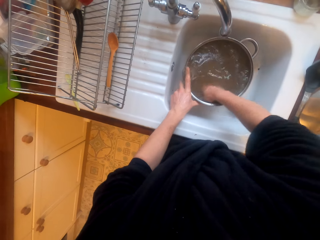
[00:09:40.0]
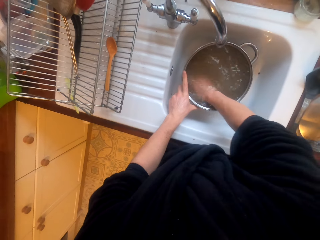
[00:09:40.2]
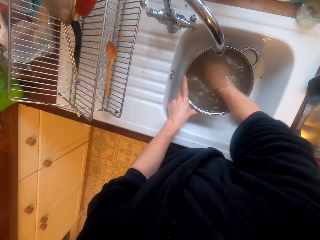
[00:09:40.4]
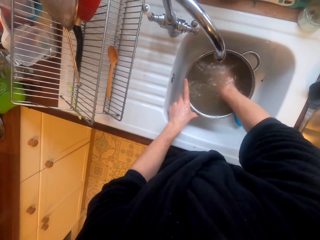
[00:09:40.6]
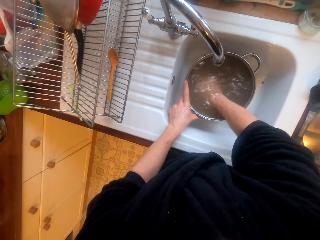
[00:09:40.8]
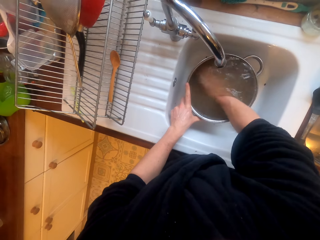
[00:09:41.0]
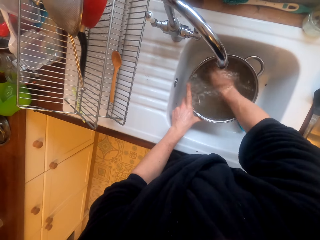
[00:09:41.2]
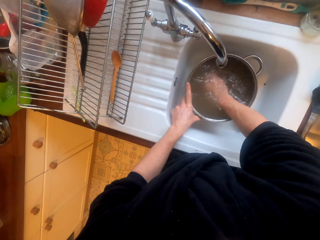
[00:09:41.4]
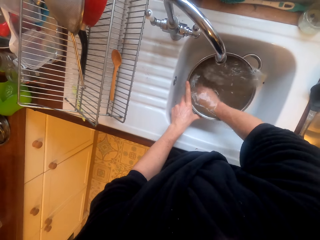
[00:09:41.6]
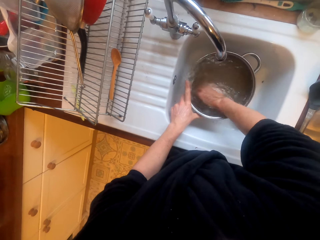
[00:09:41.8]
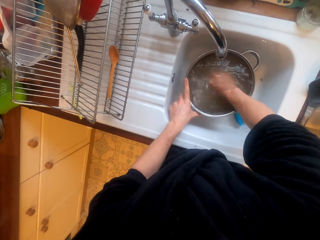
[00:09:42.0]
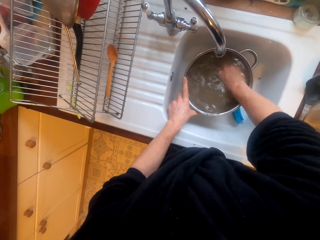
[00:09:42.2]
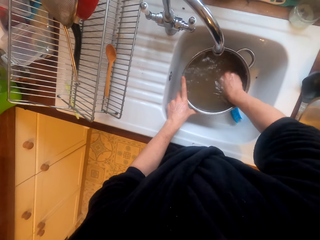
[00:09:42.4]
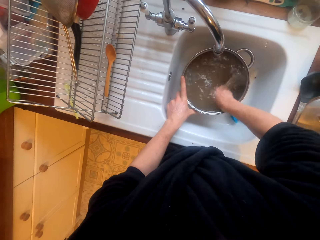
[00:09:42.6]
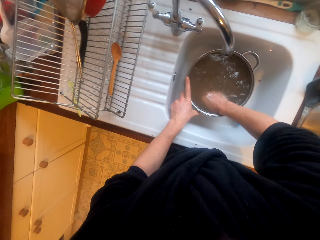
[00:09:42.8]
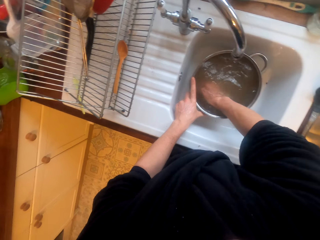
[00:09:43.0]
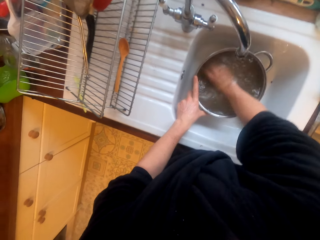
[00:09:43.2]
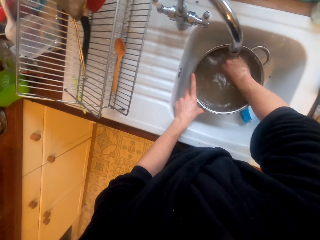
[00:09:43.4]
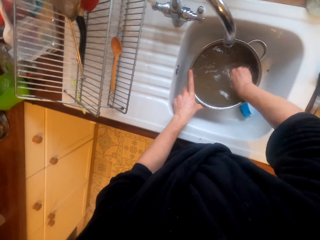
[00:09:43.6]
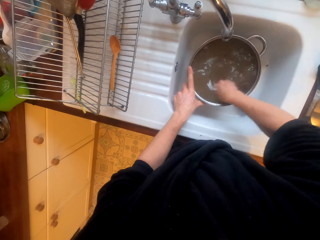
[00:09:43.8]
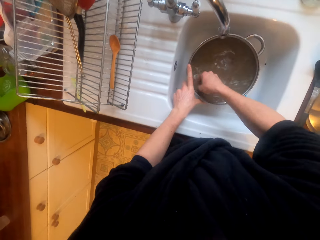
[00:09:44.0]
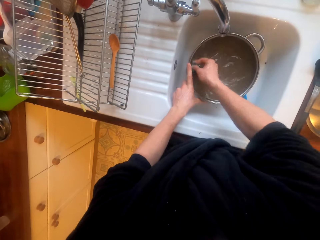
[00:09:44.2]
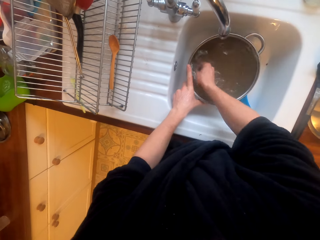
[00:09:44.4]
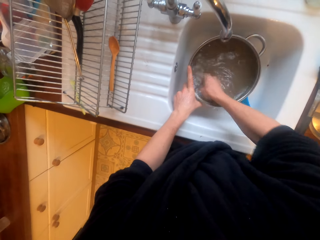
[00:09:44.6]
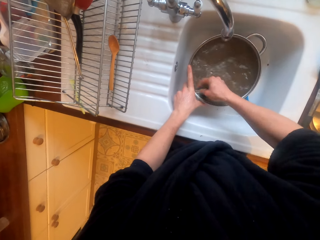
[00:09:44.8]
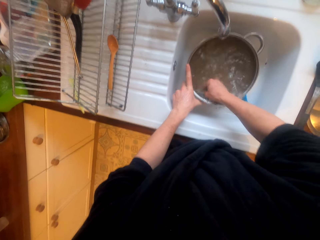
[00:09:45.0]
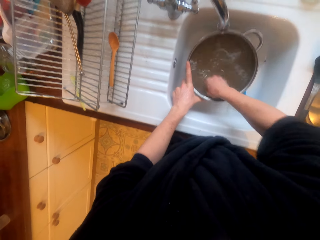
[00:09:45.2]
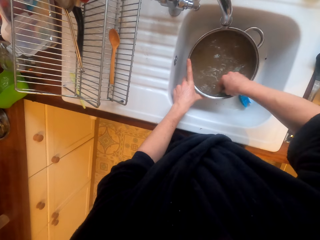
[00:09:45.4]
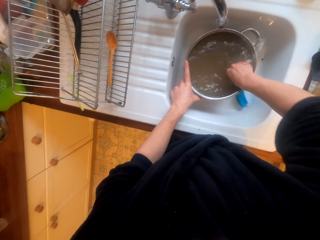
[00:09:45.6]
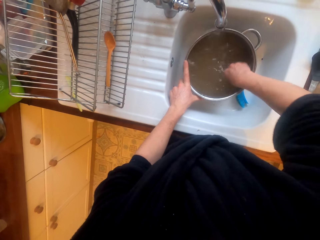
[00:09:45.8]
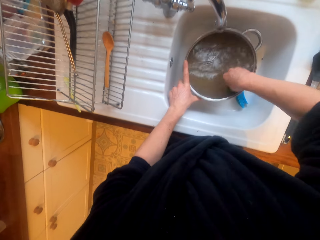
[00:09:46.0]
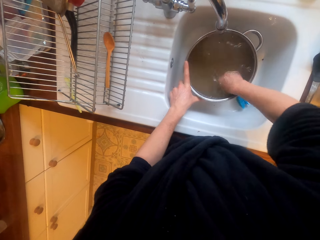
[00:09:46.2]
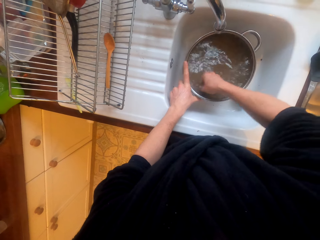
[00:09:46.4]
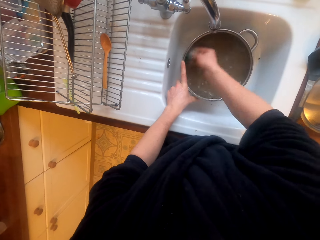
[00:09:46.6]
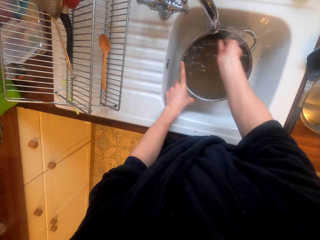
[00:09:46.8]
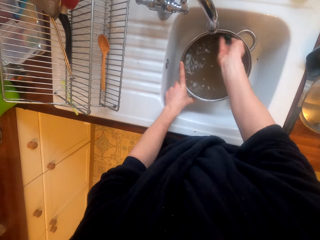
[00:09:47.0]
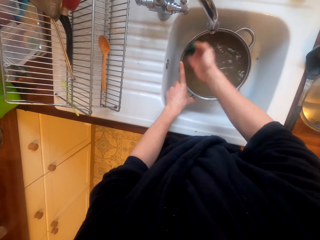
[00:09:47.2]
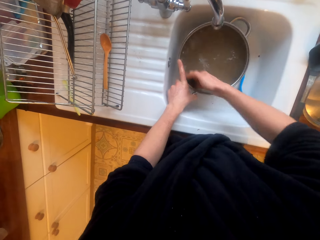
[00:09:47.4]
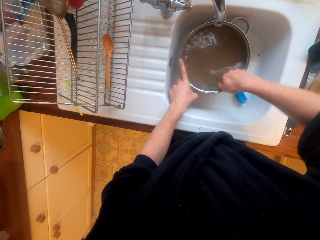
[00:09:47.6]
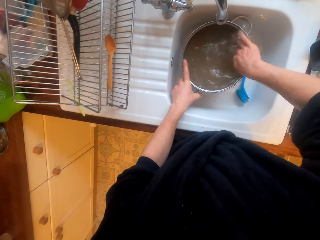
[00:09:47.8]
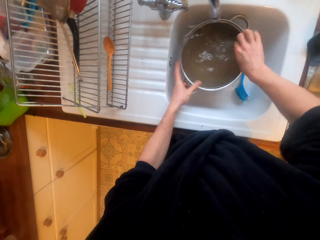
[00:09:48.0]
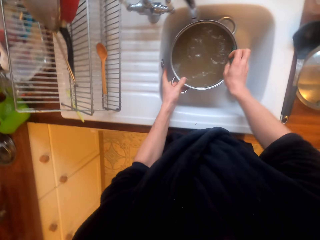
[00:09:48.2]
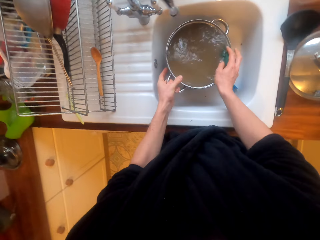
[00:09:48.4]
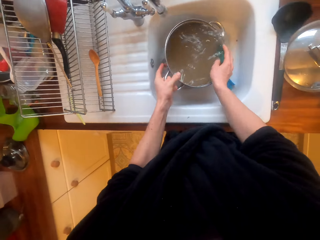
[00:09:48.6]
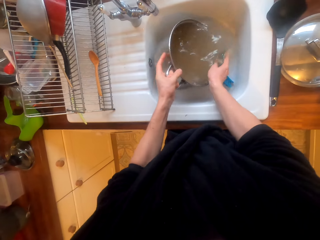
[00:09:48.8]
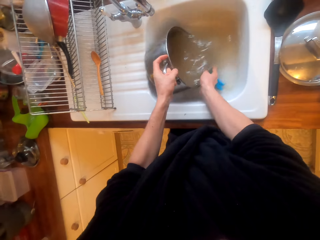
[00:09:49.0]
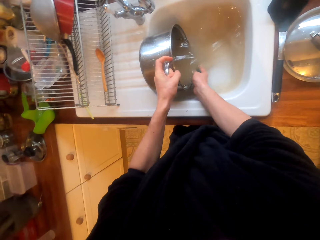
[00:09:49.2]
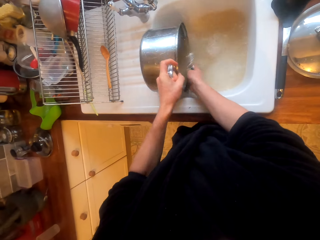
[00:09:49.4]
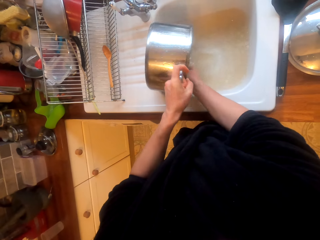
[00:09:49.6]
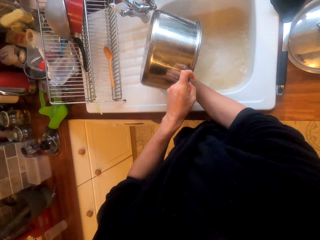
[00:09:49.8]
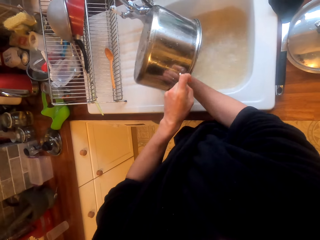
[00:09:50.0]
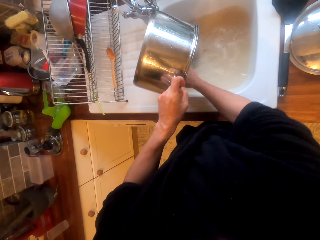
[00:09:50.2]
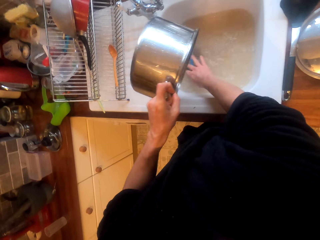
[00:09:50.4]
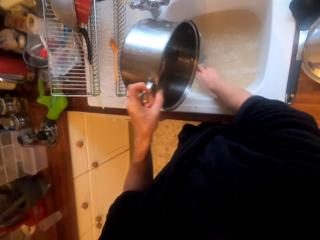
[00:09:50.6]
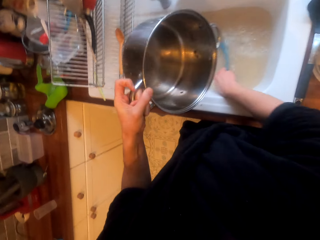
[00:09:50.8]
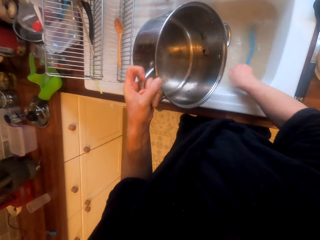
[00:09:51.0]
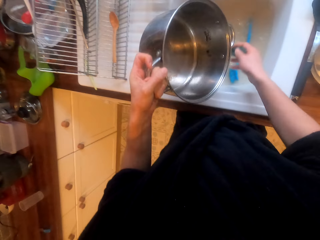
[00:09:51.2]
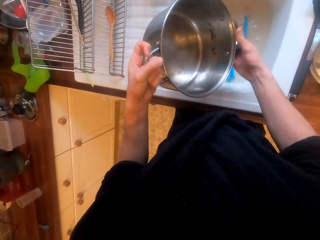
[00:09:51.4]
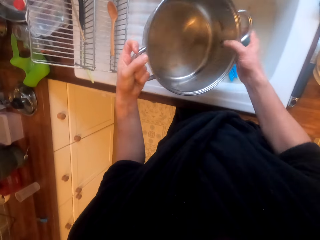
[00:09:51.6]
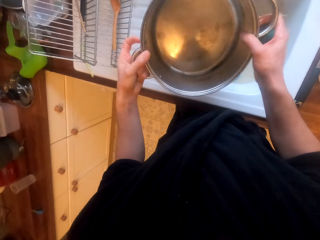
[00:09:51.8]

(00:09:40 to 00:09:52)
The camera wearer pours the water in the sink.

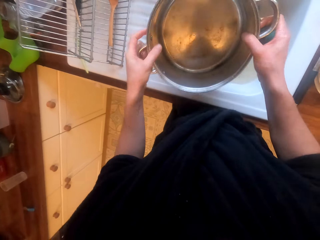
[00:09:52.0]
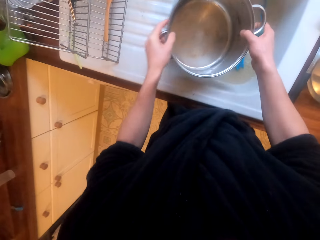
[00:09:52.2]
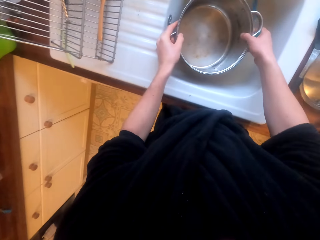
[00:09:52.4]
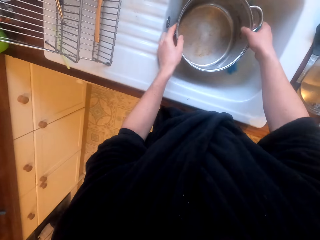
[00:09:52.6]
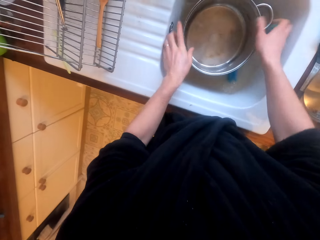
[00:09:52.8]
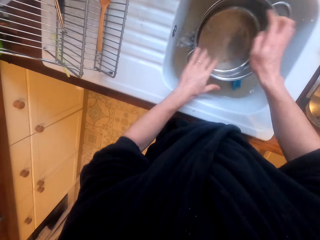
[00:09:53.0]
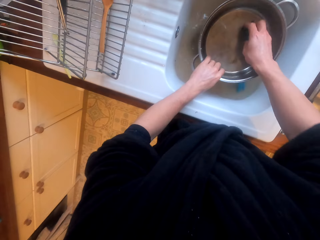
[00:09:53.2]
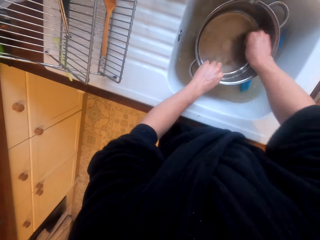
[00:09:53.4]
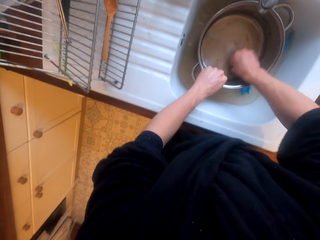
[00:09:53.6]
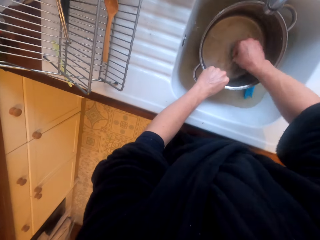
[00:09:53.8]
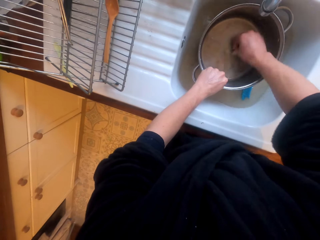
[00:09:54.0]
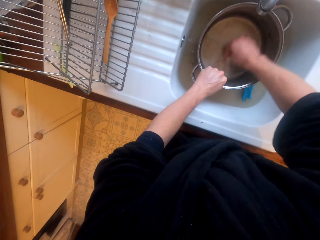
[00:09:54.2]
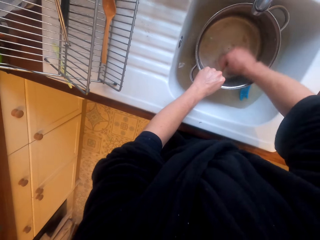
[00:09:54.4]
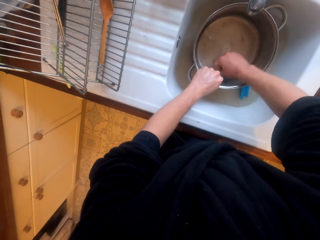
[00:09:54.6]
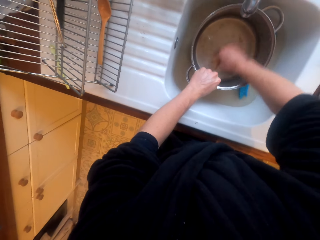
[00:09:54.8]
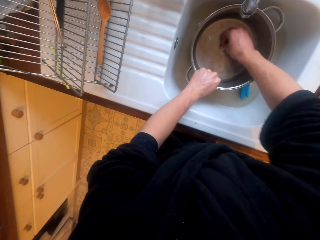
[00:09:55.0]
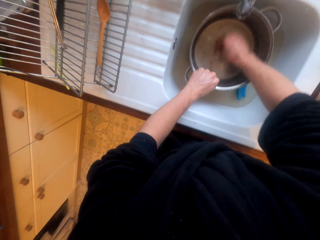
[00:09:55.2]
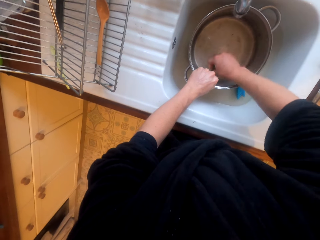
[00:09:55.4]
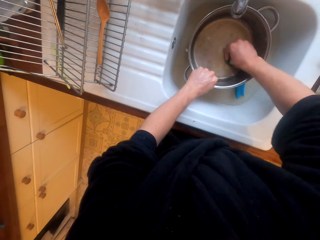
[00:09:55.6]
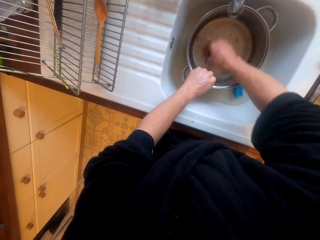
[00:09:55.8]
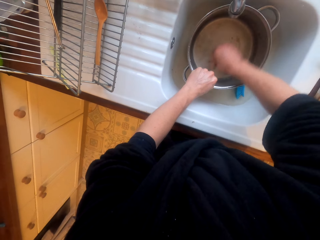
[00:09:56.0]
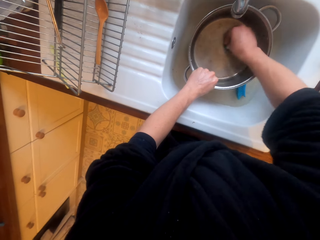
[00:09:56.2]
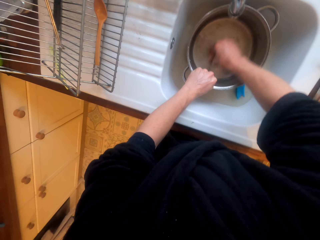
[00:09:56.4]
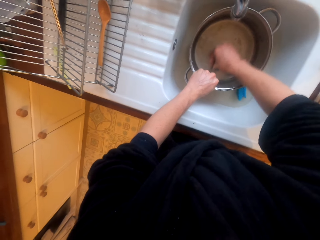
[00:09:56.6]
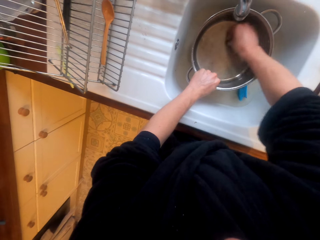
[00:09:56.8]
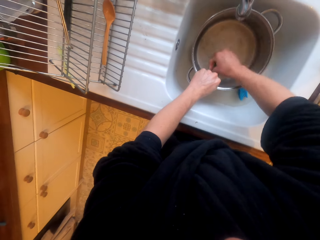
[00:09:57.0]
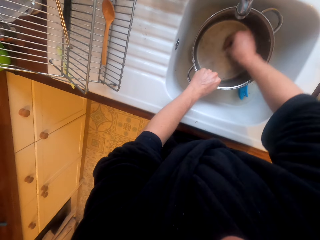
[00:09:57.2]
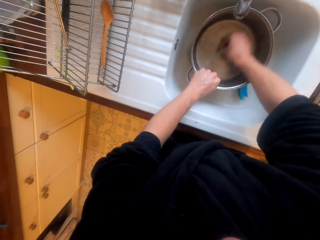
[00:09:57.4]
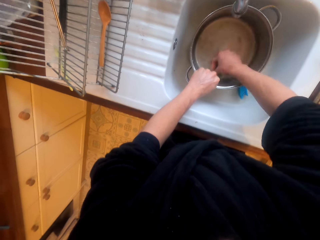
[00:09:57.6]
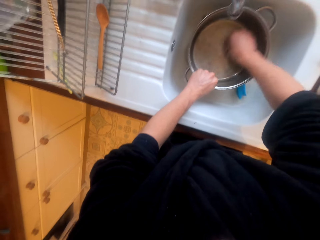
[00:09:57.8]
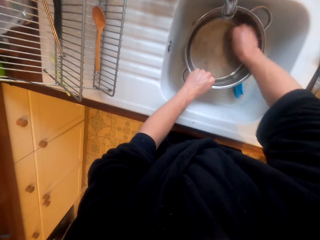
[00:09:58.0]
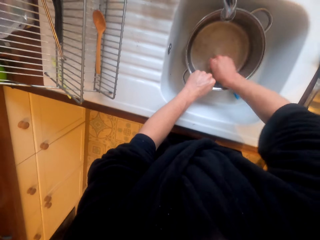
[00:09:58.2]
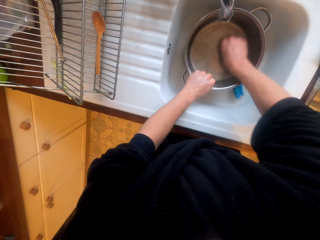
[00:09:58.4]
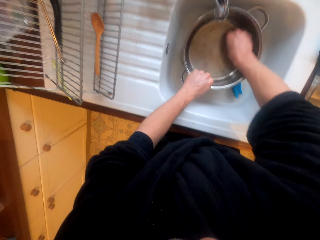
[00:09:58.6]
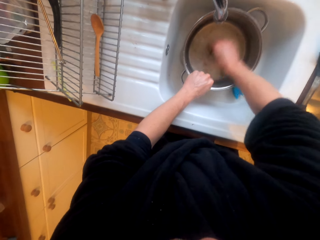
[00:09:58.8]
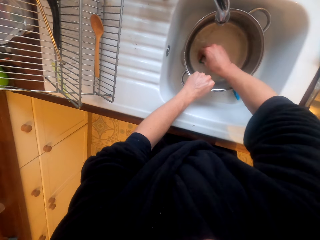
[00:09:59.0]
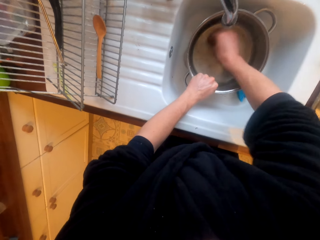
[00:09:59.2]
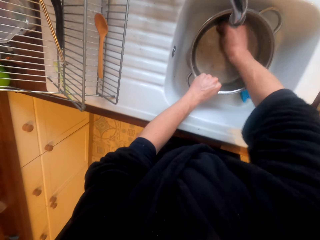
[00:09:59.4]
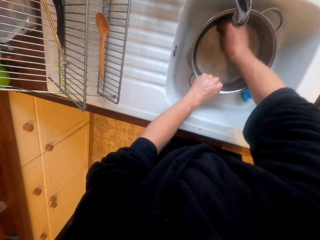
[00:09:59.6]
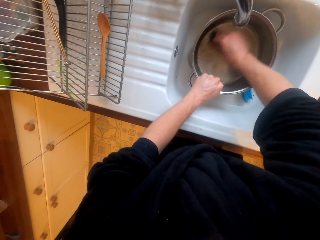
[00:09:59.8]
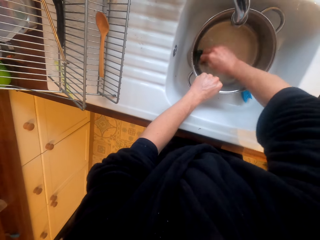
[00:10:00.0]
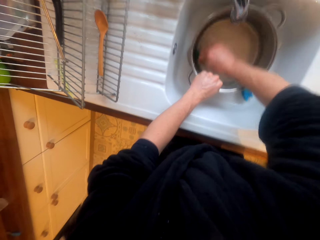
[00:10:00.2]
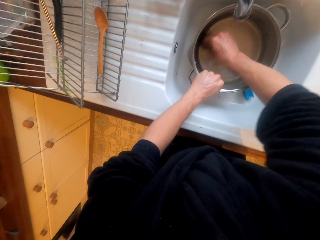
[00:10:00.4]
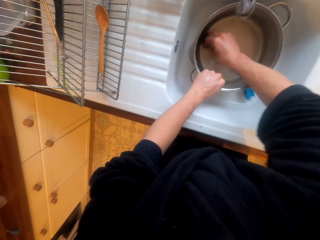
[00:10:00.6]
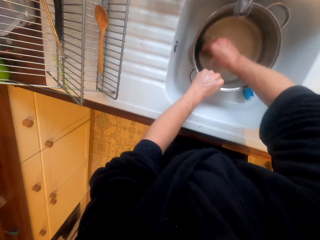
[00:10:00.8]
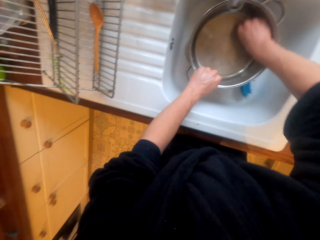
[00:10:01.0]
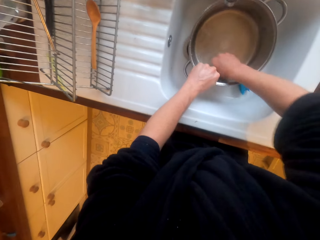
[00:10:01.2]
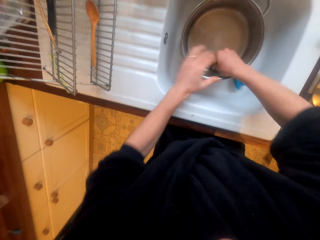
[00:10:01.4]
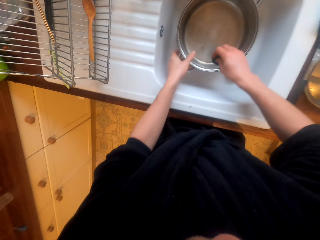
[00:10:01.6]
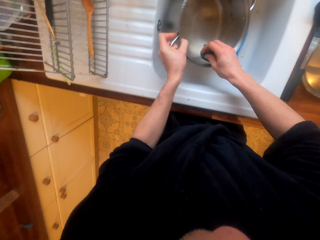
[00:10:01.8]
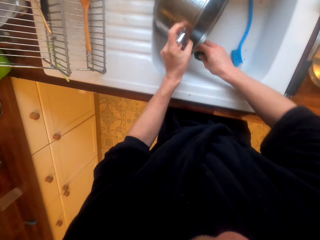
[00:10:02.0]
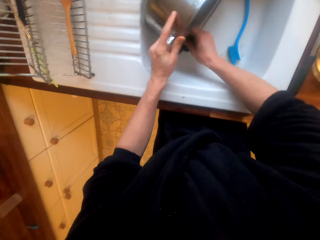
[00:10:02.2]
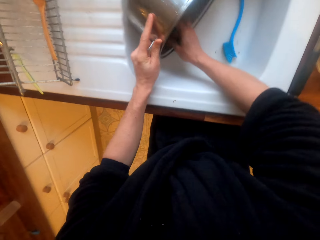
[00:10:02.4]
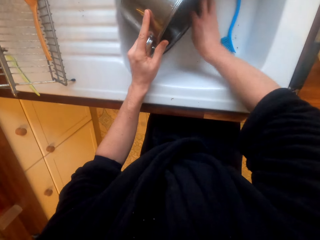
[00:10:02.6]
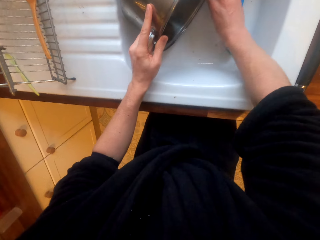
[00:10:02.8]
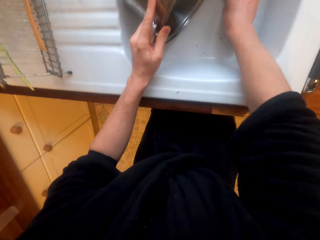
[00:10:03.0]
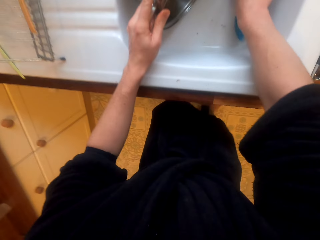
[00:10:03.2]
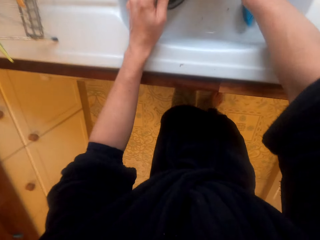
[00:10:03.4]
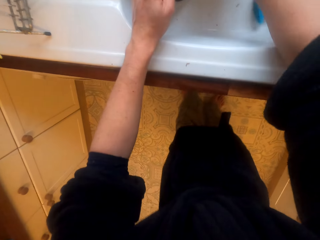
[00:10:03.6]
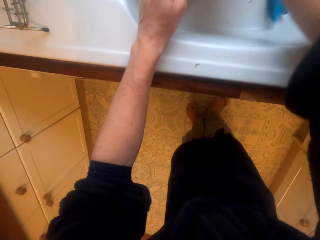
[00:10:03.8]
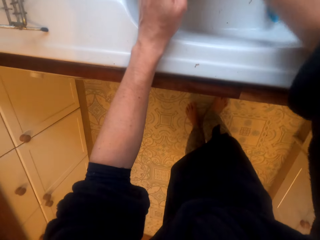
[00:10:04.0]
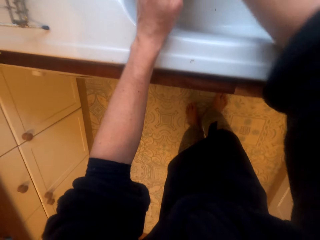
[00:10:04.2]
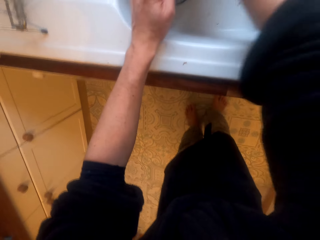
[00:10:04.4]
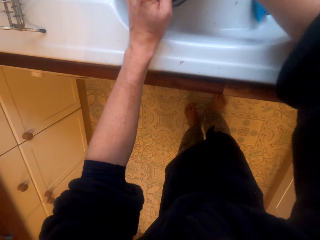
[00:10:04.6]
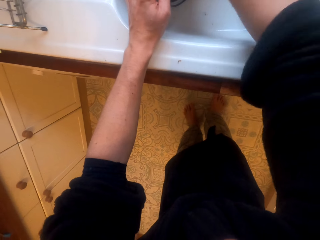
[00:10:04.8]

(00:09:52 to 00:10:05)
The camera wearer puts the pot in the sink. They scrub the pot with the synthetic steel wool.
